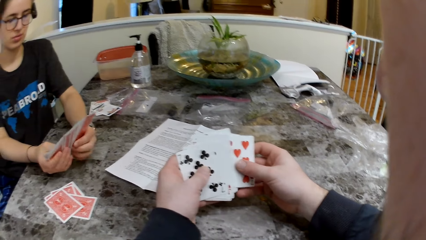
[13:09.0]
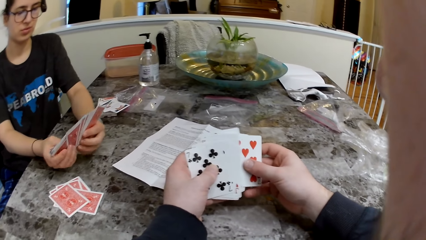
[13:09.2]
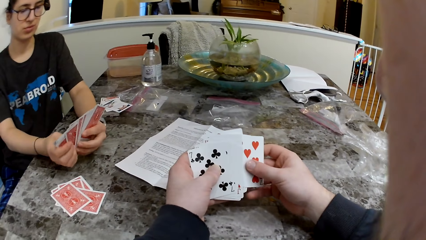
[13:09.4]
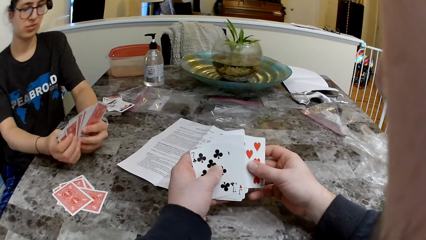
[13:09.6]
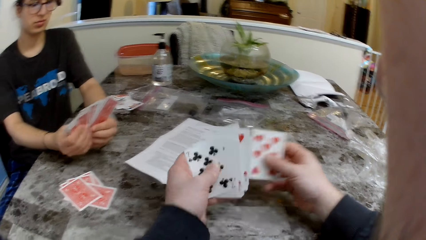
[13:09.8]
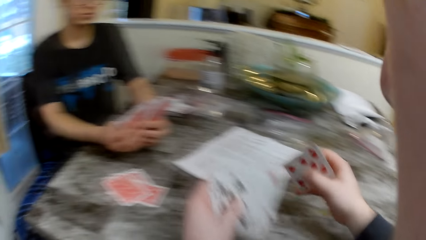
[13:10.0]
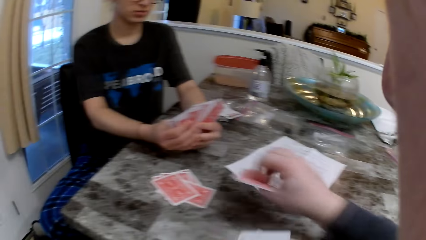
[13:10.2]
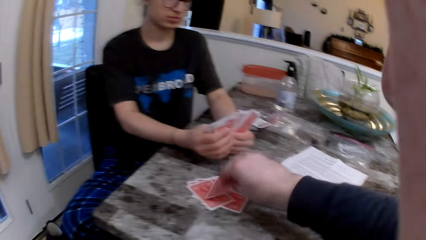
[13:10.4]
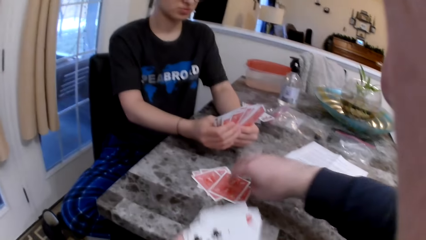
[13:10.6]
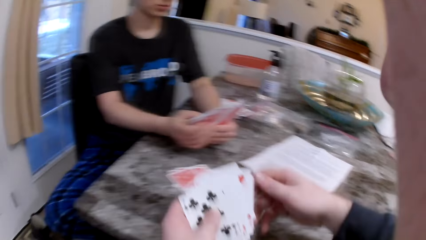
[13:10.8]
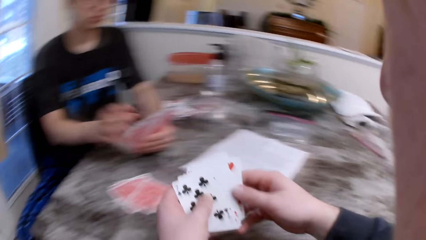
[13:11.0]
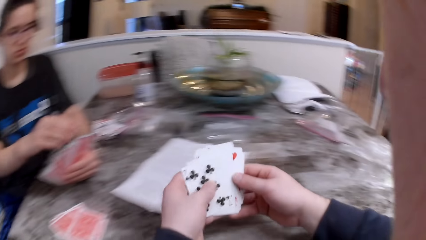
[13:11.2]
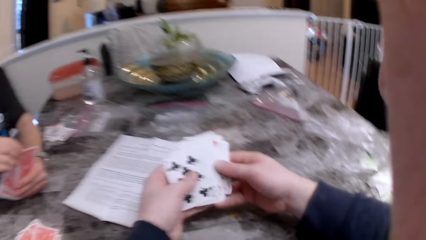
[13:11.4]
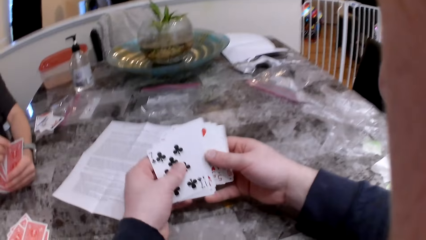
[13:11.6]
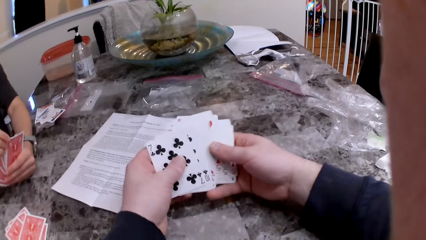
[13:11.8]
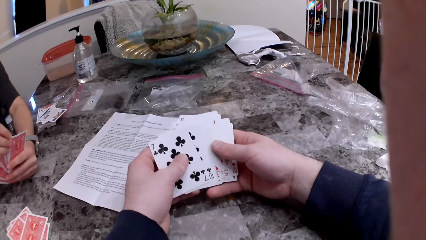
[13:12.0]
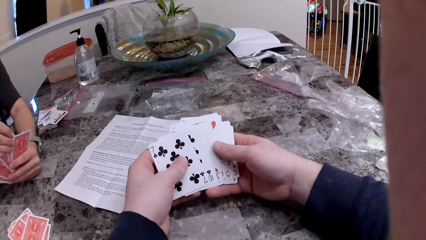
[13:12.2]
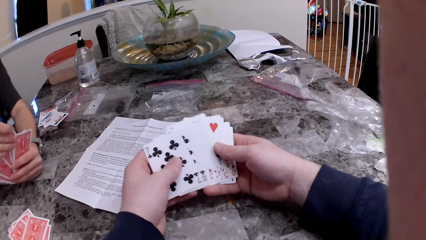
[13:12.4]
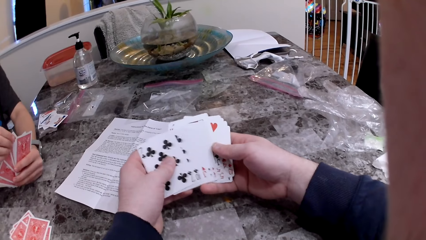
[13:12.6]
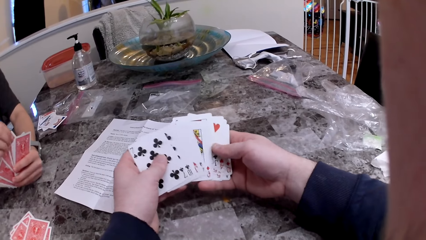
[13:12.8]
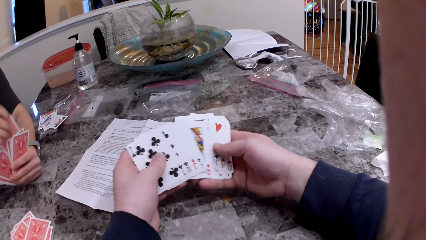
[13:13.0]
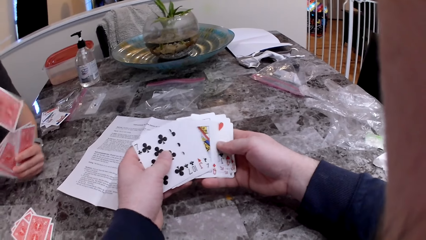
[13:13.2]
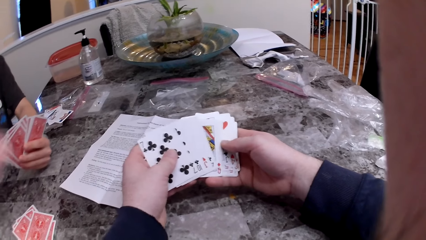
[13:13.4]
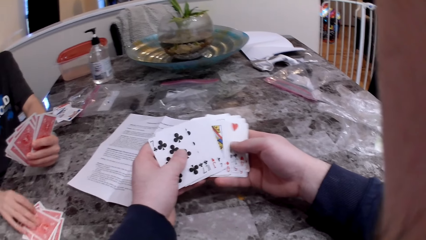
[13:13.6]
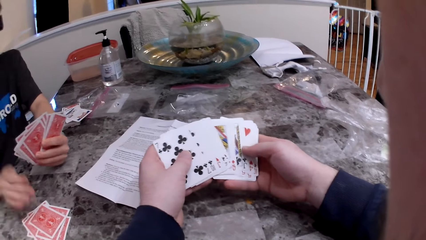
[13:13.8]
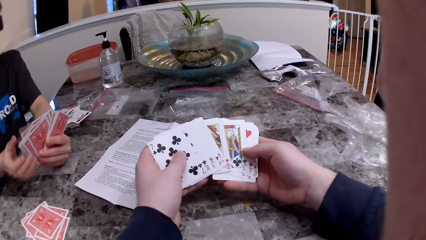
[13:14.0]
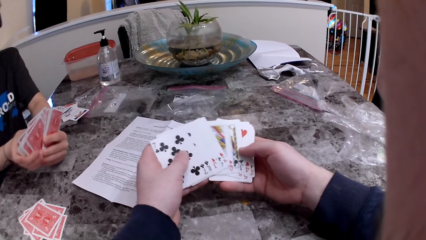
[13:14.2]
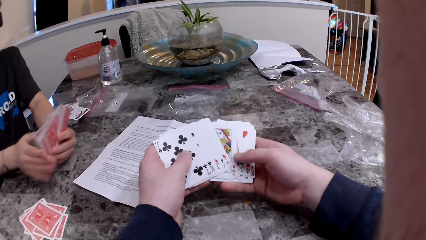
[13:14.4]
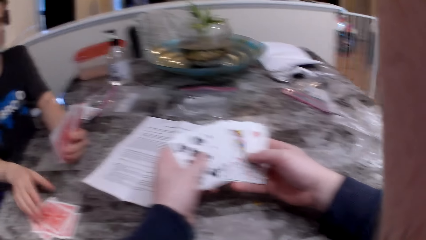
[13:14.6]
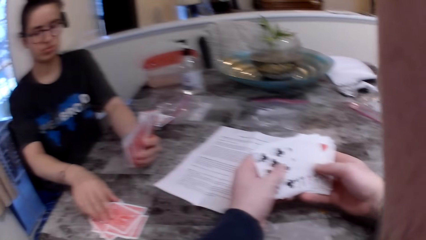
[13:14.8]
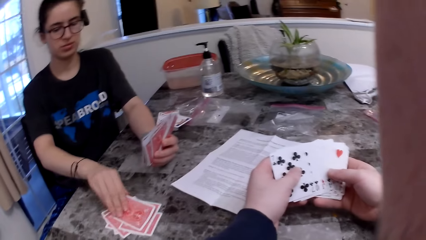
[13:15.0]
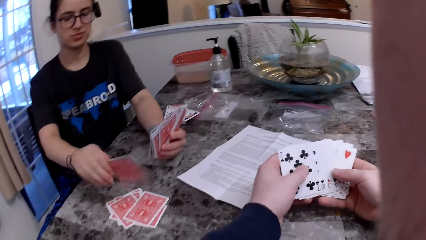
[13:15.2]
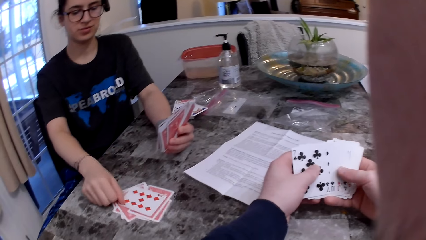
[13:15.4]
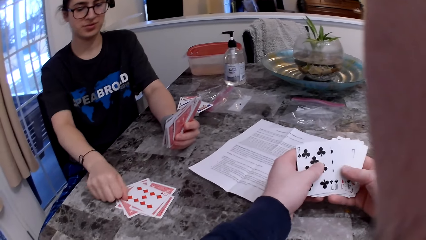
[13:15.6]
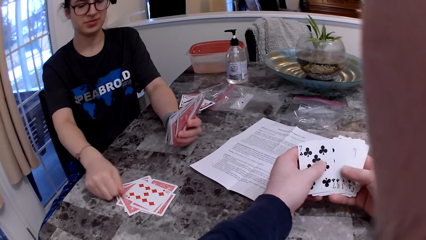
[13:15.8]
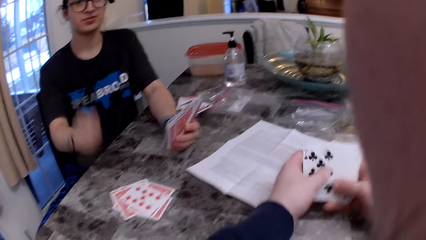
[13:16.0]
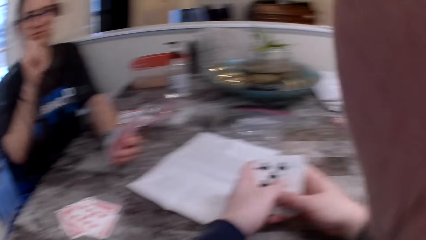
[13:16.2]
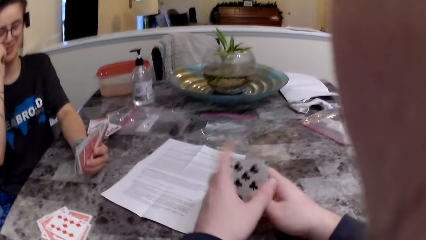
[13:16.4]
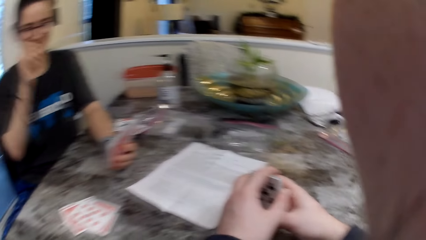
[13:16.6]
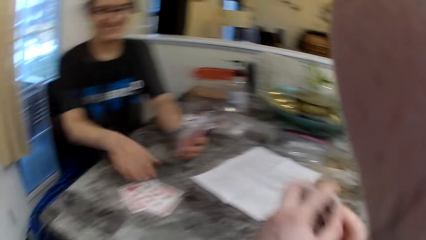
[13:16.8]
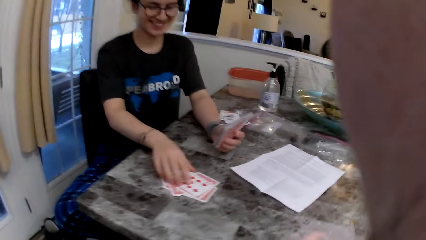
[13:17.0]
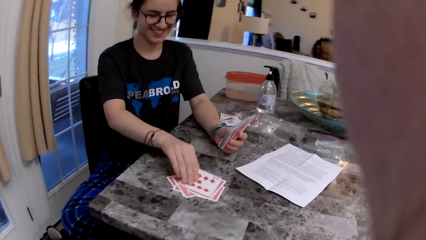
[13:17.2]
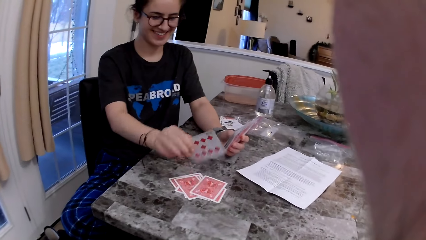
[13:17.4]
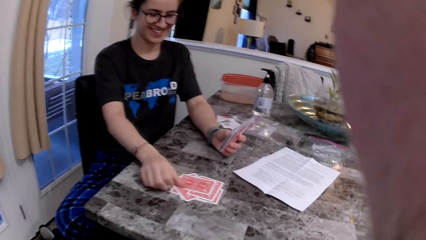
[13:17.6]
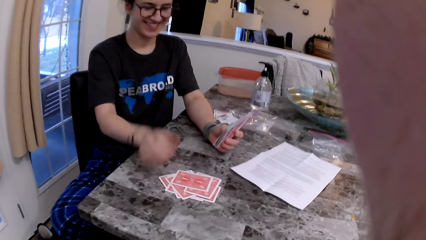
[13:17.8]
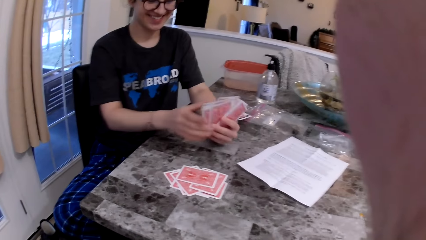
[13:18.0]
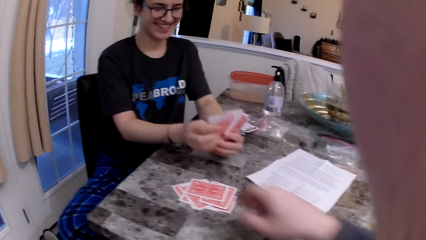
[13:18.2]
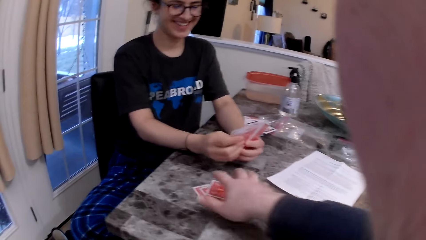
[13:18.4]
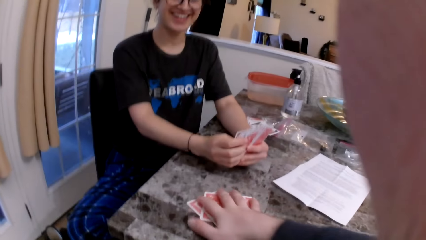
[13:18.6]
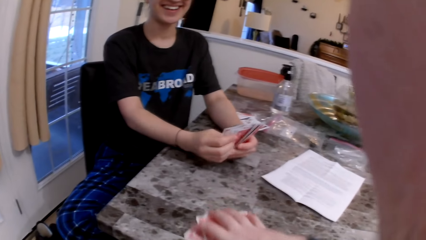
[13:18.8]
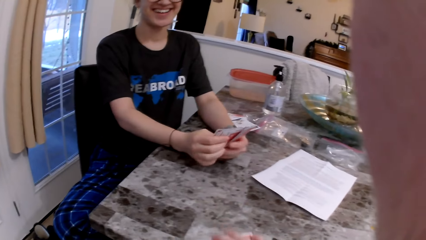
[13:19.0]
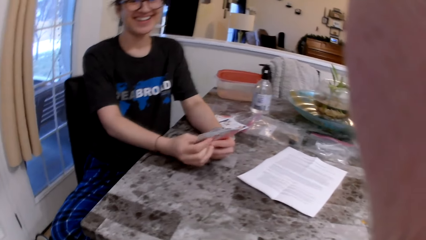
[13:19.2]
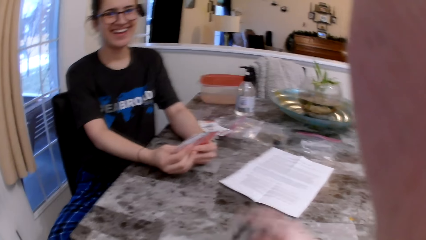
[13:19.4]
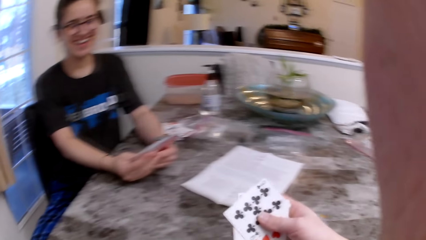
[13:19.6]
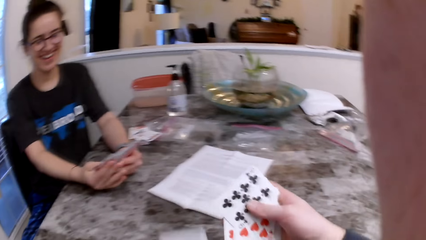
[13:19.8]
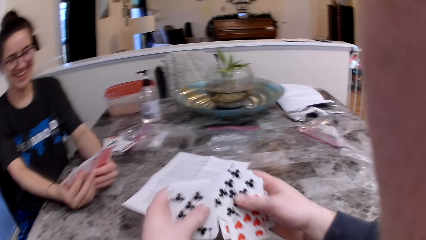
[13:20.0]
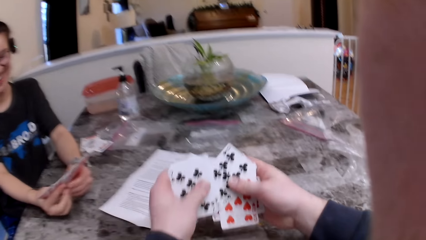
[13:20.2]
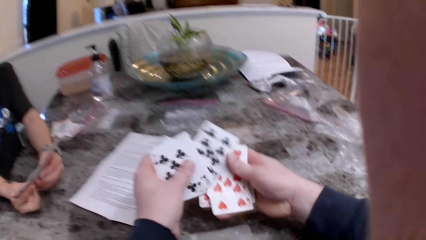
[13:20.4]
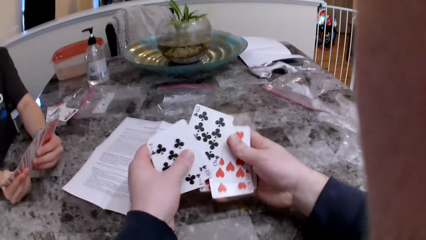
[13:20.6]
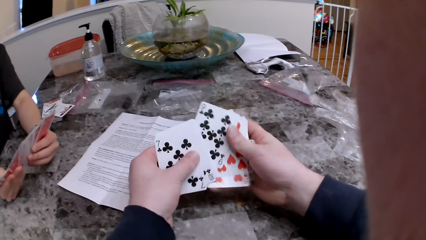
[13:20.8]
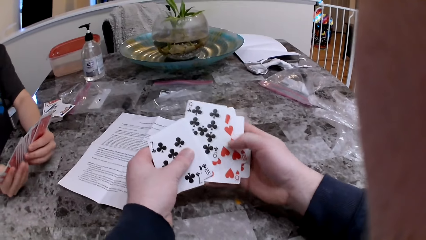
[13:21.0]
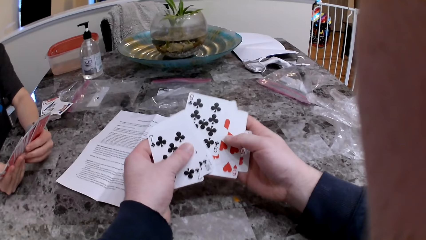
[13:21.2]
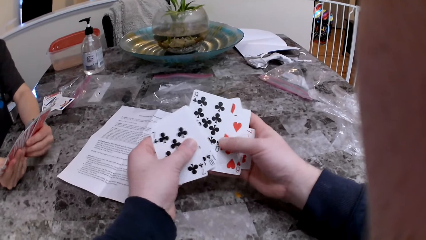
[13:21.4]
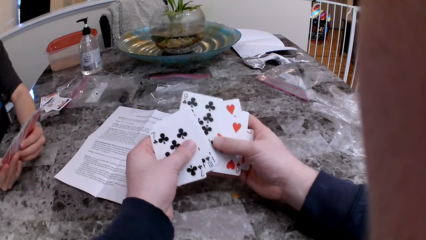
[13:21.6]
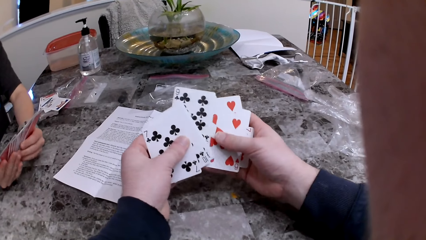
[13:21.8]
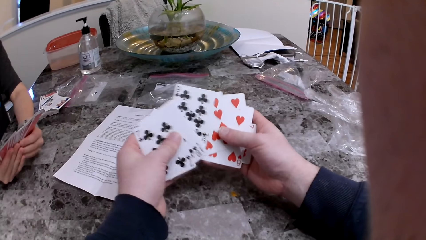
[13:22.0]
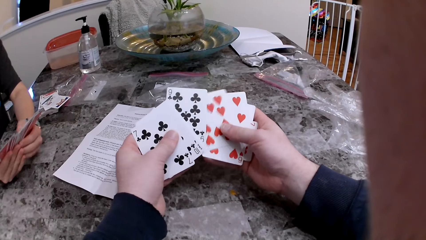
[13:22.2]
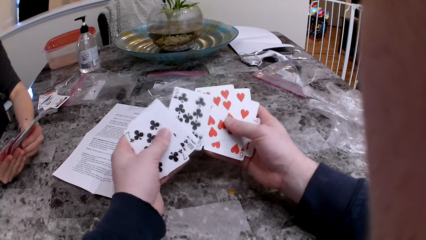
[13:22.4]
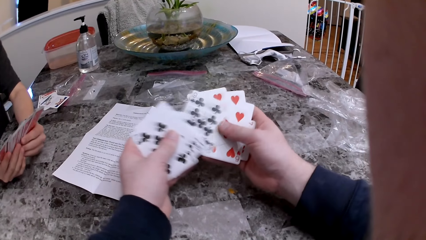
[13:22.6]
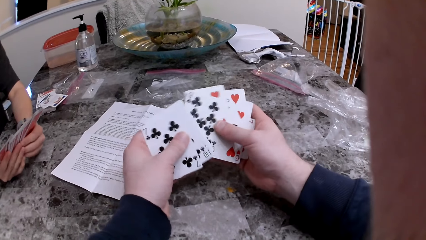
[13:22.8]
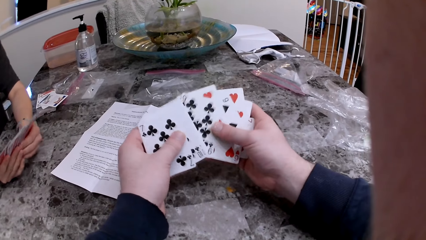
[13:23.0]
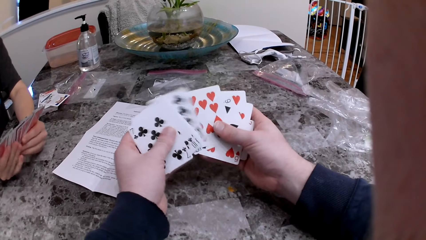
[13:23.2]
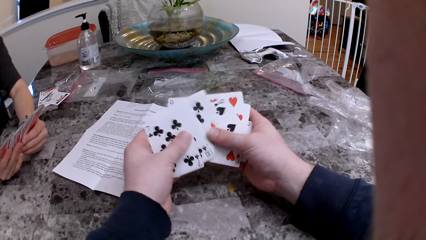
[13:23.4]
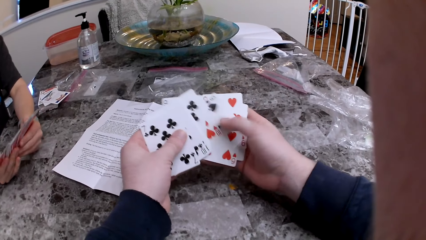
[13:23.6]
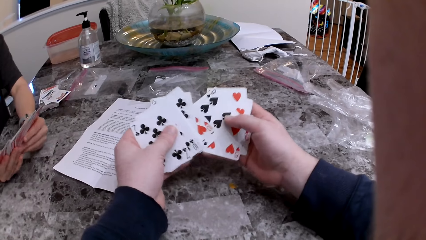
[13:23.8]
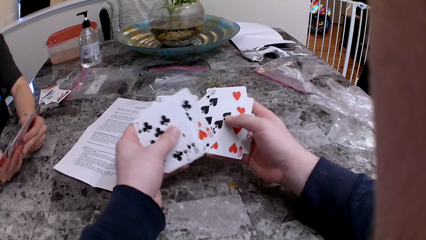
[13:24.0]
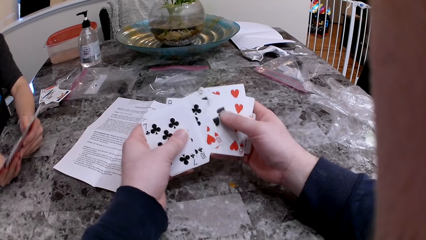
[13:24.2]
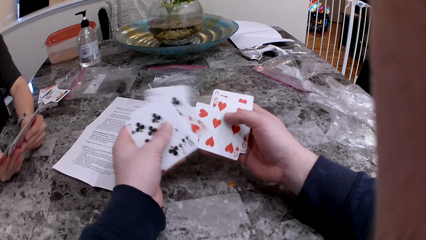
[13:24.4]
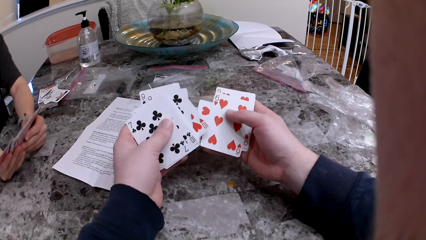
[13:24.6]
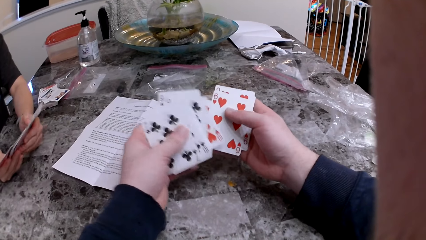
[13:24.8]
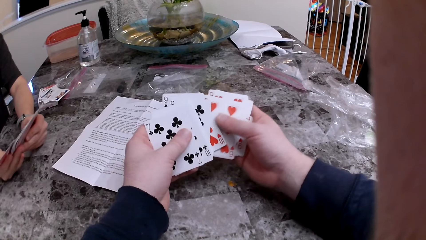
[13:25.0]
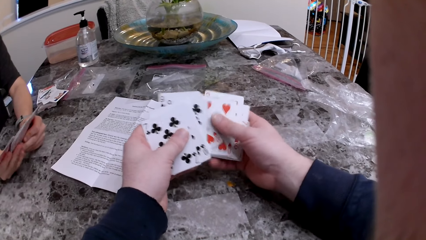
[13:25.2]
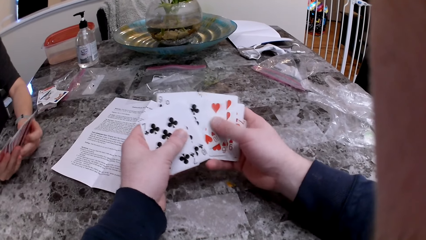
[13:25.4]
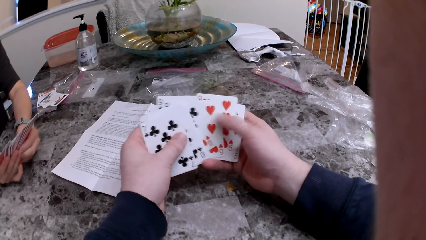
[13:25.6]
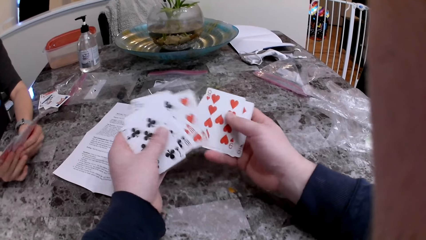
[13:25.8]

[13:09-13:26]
The camera wearer drops a card on the table with his right hand. The woman drops a card on the table with her right hand. She flips a card on the table with her right hand and turns the card. The camera wearer picks up some cards on the table with his right hand. He checks the cards.
